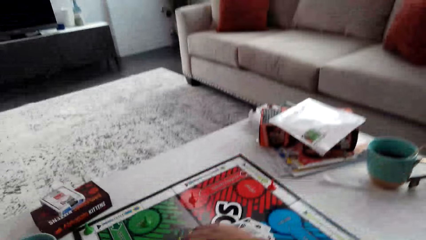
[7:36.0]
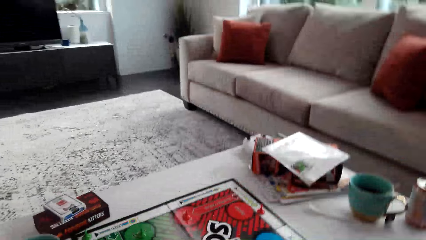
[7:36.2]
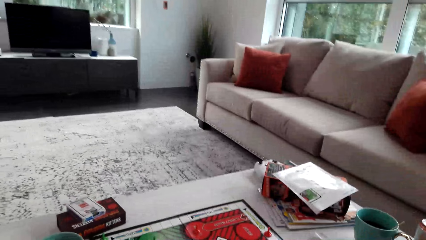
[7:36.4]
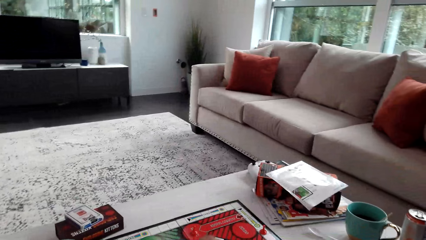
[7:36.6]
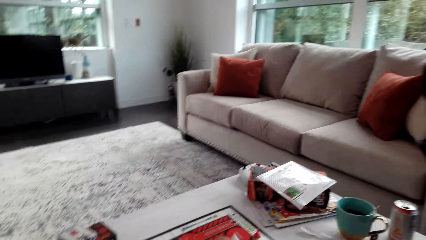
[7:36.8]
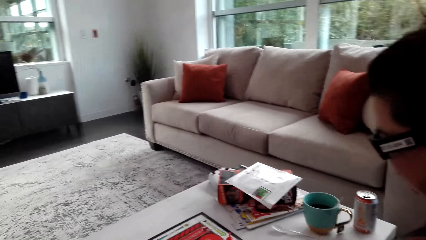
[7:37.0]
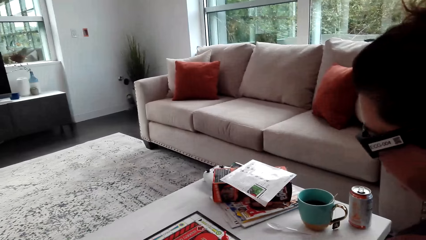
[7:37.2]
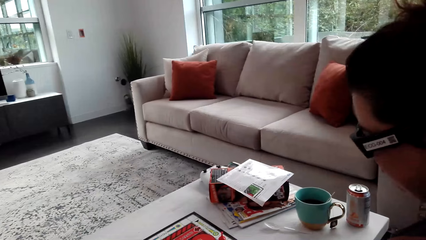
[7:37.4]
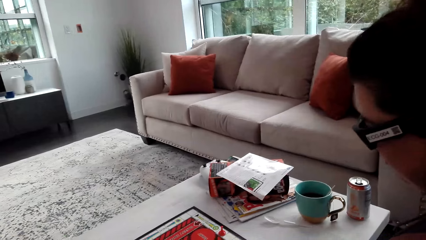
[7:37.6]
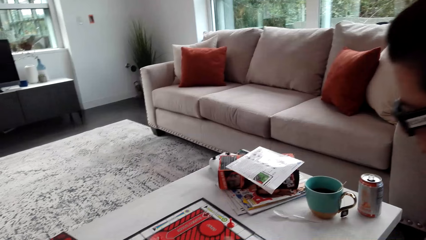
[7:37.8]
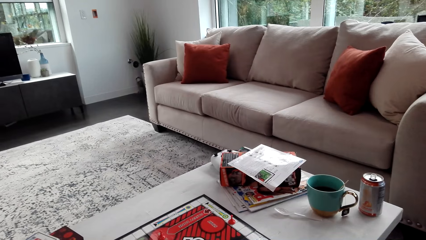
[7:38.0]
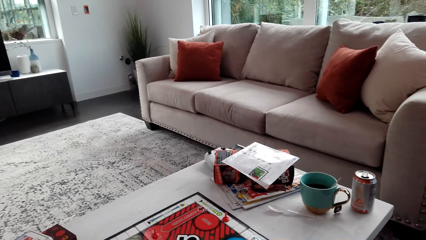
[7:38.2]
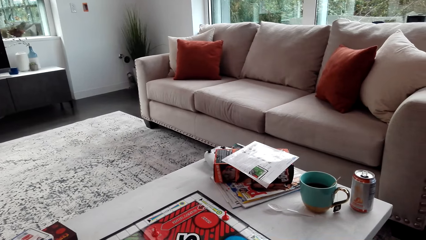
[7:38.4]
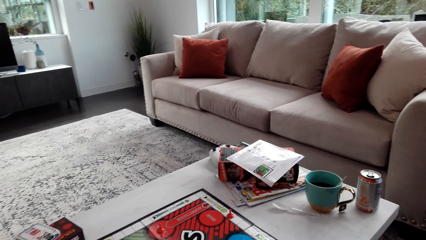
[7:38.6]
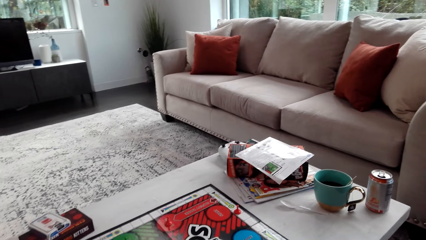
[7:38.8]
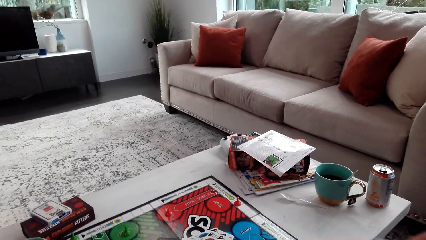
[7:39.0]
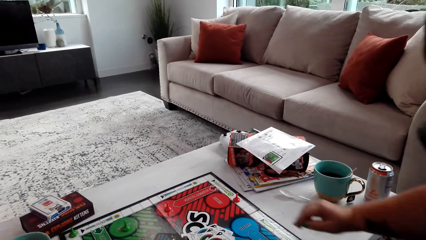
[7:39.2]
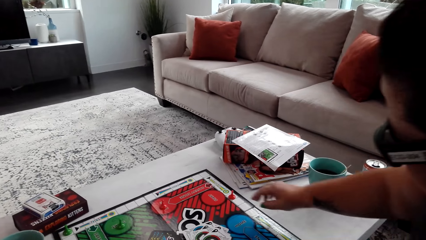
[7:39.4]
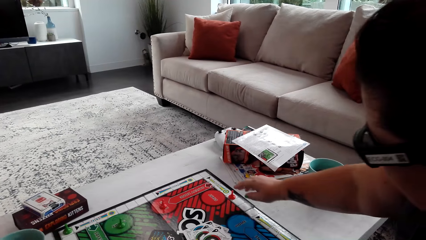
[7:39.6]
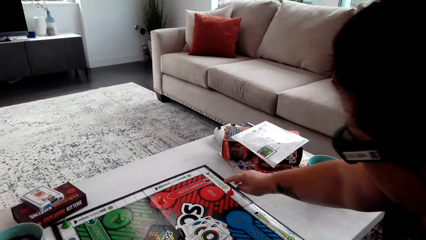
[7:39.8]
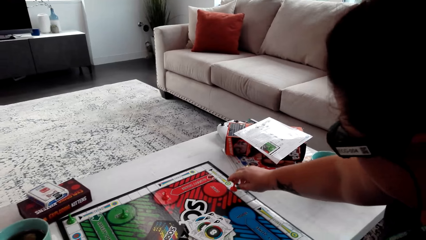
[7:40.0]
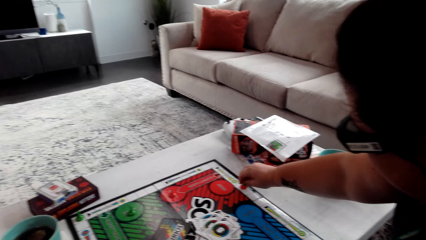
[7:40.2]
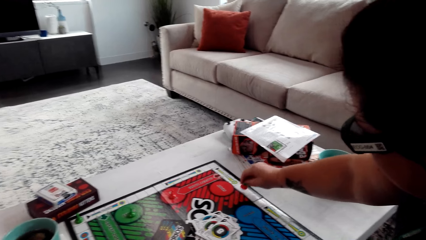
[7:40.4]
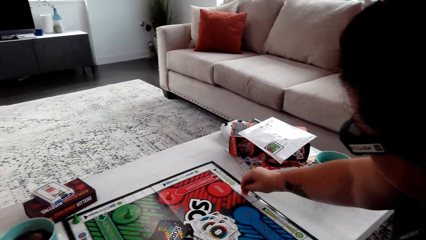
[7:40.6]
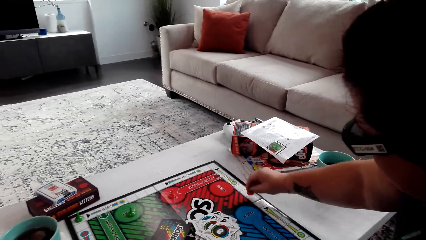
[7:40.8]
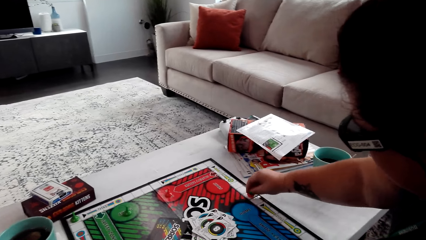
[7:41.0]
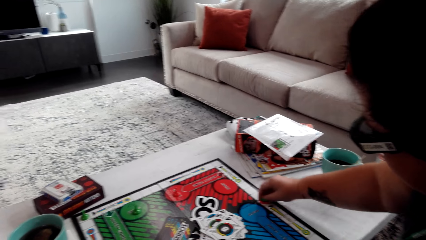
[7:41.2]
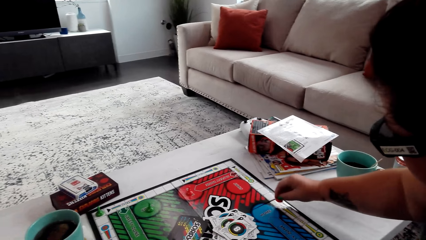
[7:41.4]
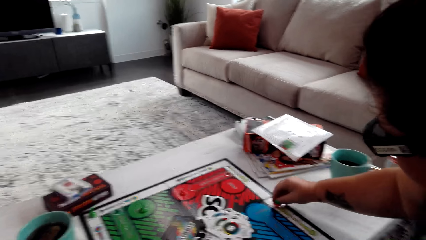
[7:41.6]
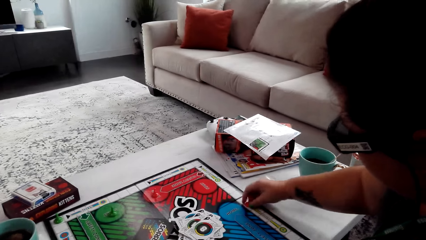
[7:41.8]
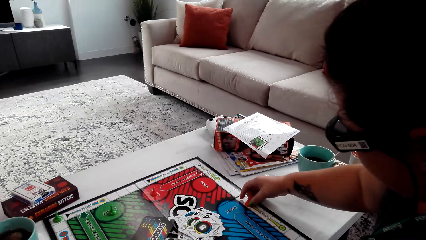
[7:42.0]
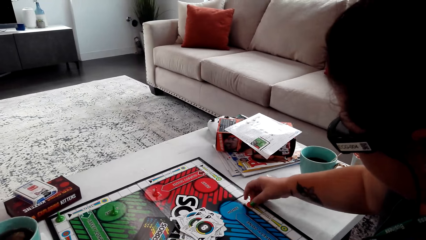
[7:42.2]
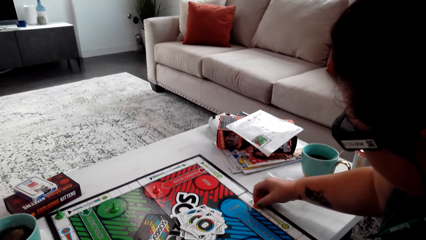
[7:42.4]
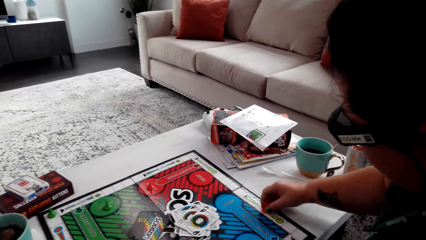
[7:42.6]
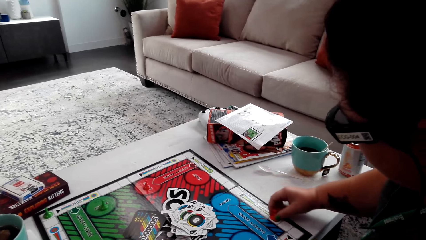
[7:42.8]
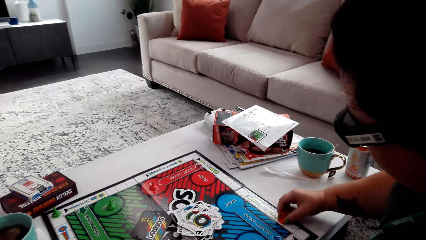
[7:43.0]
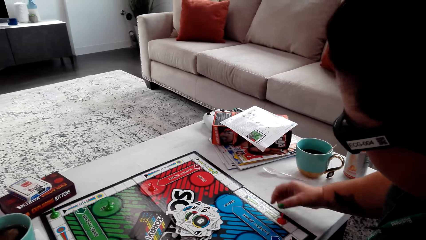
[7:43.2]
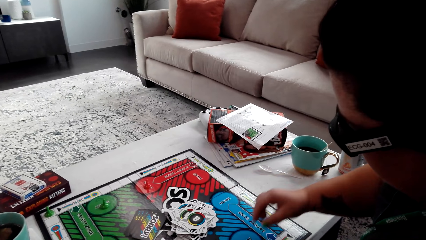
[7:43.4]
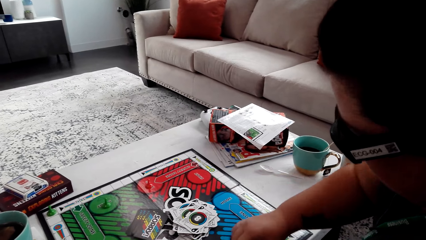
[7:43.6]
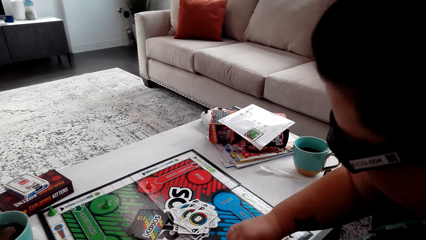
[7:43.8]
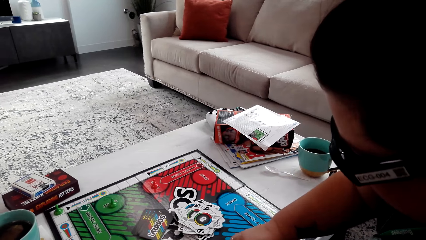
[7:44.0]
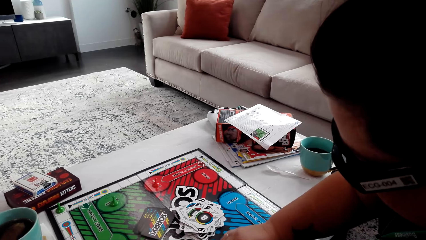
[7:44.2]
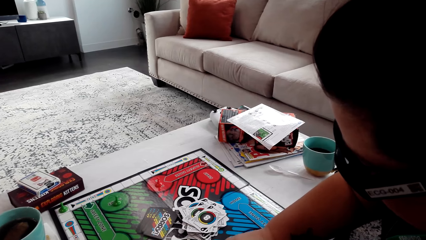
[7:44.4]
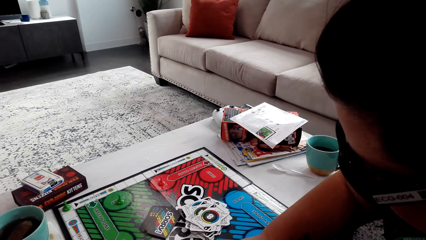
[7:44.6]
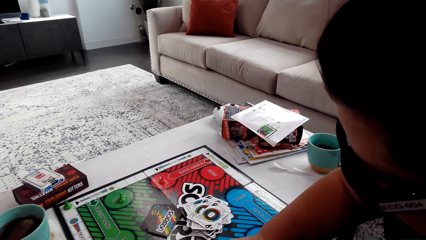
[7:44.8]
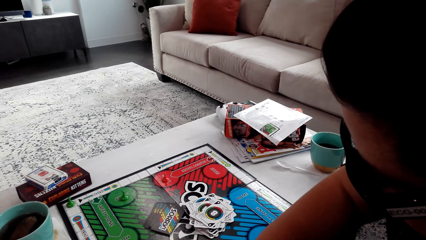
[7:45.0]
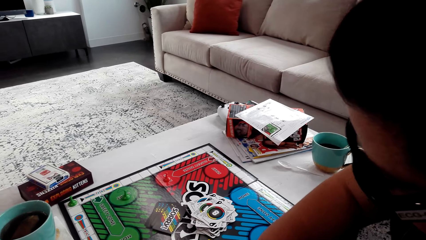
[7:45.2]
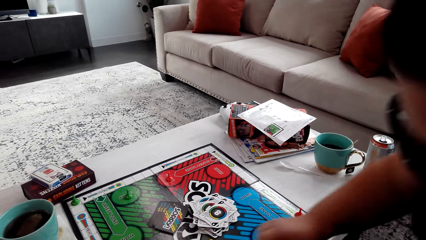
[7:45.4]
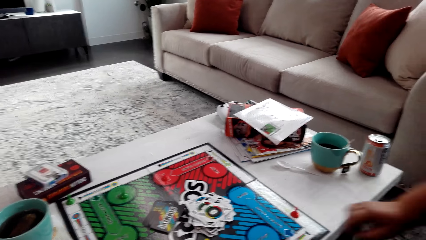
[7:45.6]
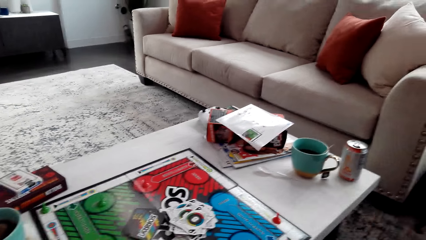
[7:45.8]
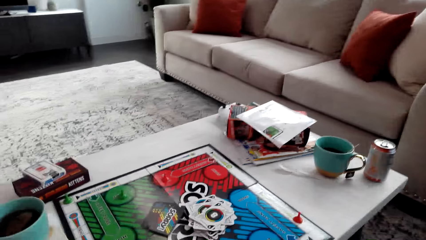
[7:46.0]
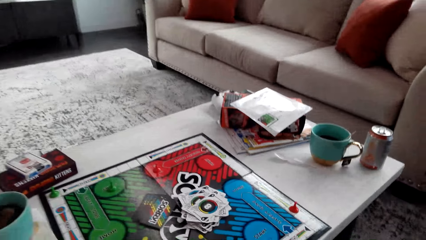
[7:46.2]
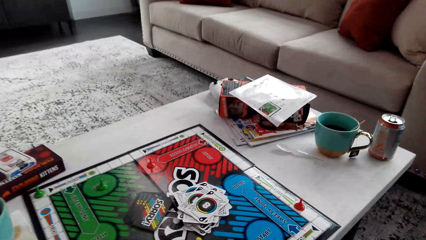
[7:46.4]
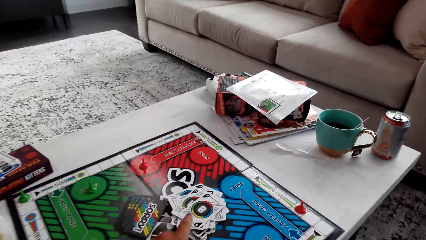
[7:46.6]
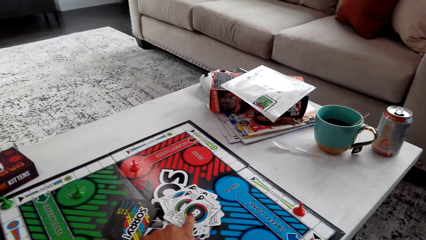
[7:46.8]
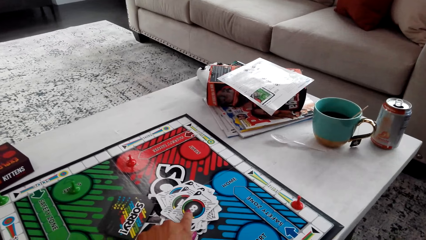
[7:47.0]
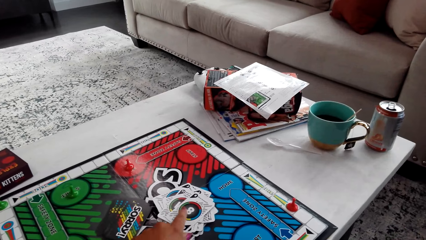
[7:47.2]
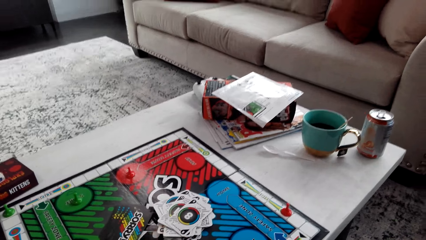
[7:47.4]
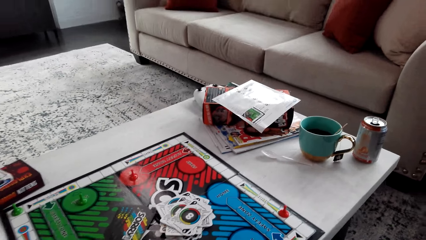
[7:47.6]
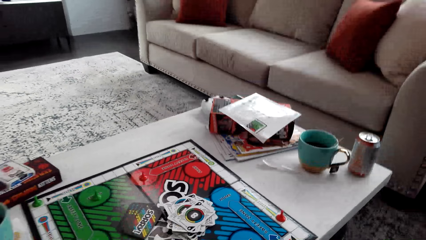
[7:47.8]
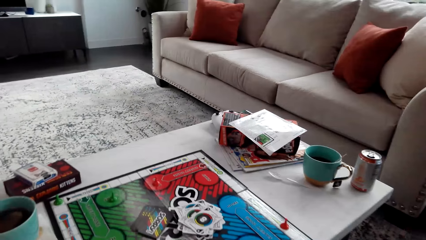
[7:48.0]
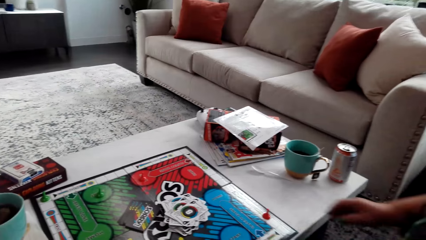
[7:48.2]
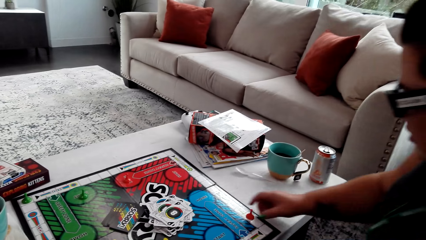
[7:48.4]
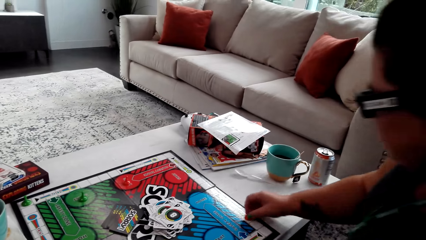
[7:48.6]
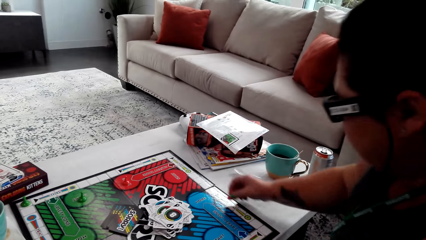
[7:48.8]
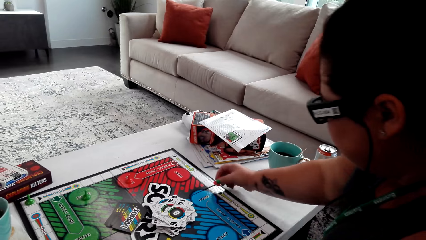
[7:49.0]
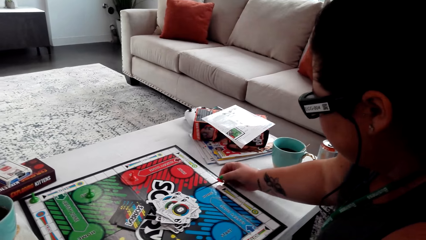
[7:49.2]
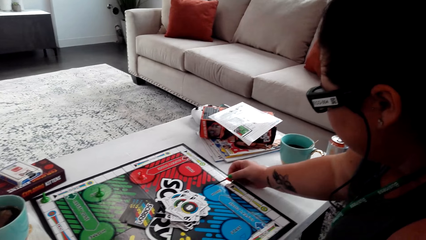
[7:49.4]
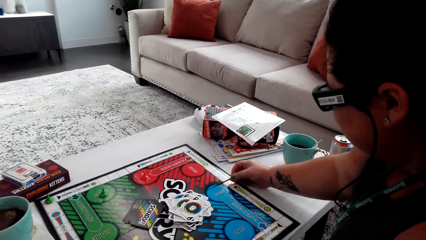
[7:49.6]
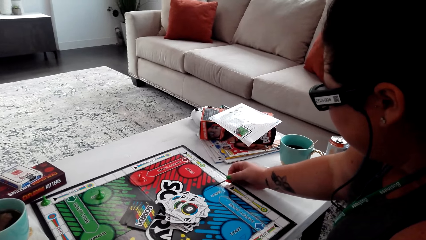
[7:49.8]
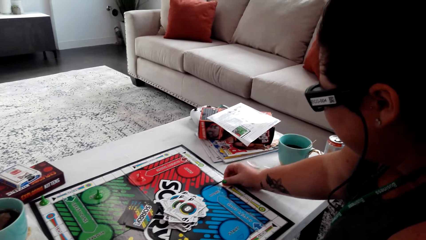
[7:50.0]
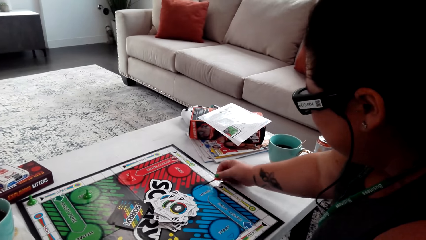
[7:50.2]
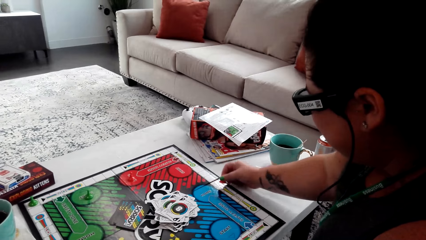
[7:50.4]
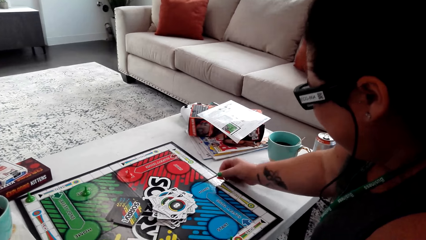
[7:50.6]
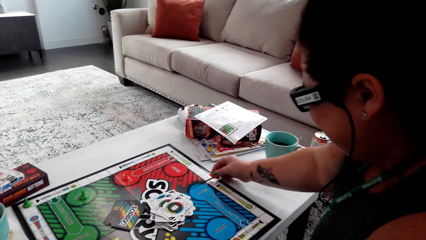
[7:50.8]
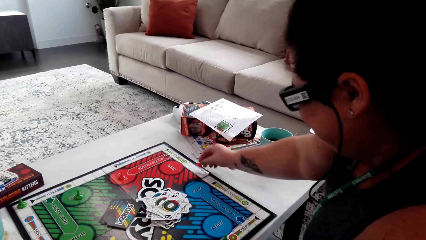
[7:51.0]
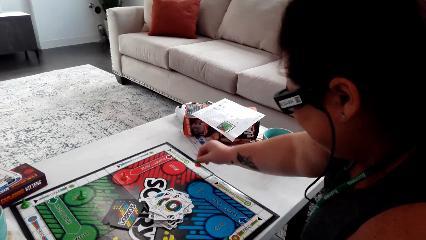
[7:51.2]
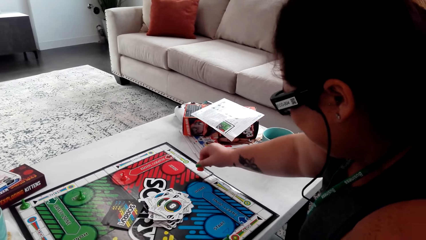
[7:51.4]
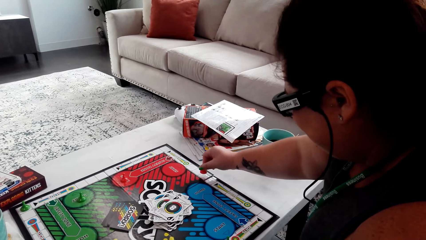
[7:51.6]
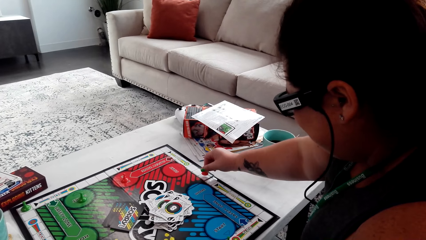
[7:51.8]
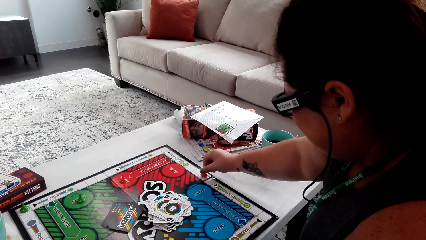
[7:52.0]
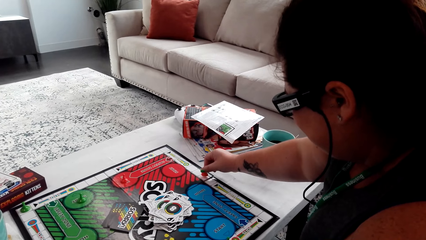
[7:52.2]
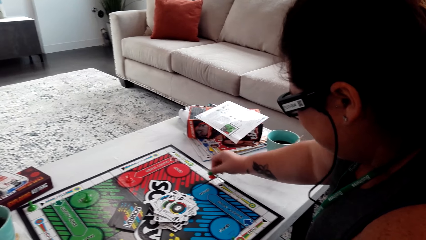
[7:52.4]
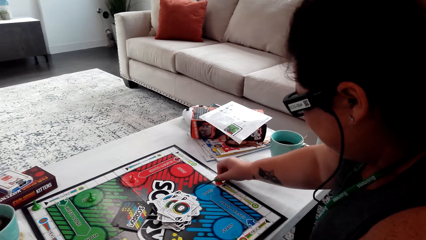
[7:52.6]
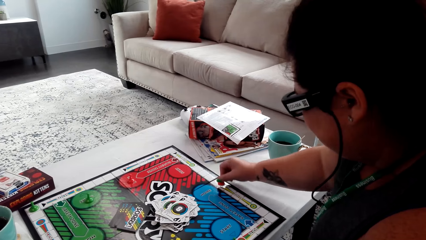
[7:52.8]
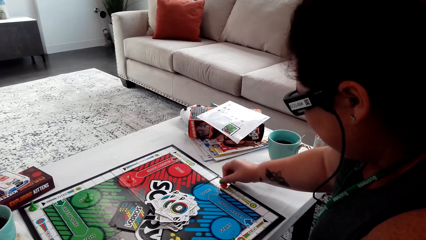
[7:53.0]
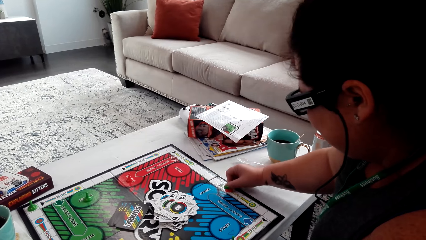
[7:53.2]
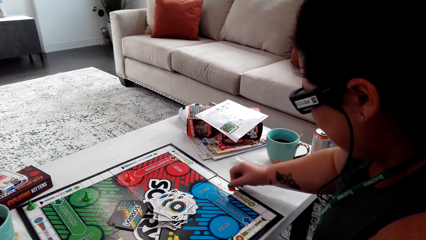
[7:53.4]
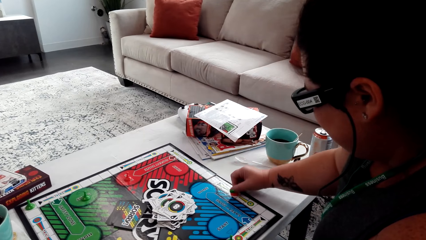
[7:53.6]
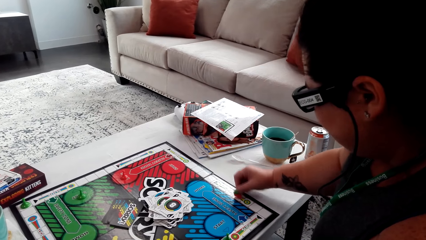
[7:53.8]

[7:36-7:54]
A woman moves the pawn.
